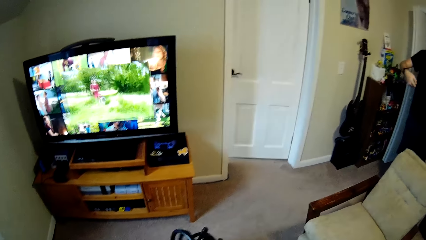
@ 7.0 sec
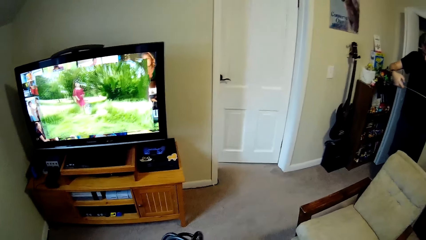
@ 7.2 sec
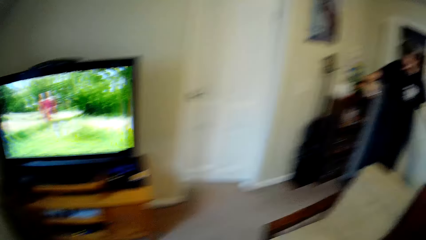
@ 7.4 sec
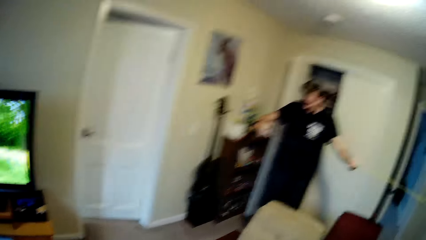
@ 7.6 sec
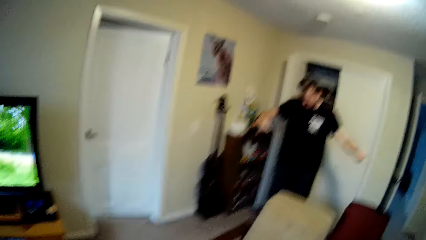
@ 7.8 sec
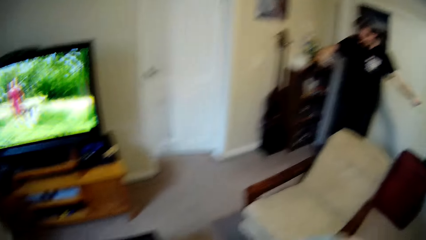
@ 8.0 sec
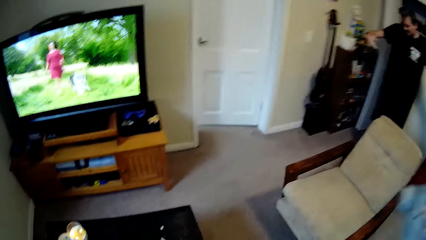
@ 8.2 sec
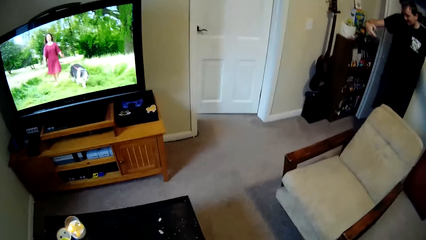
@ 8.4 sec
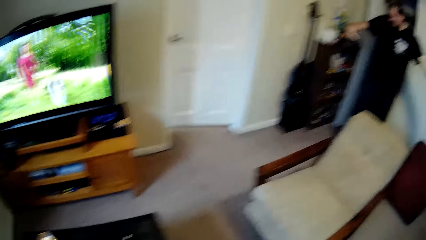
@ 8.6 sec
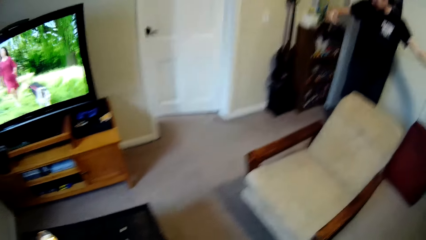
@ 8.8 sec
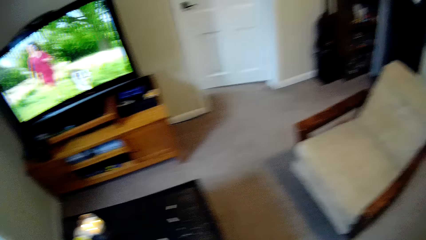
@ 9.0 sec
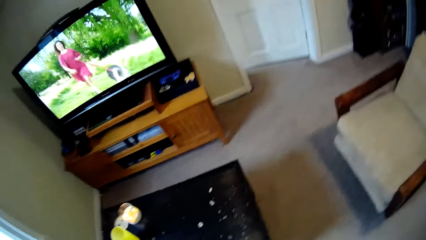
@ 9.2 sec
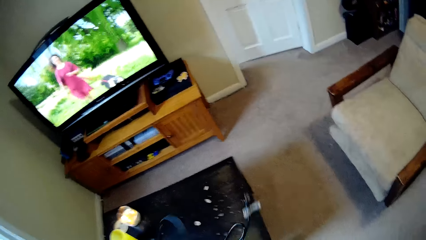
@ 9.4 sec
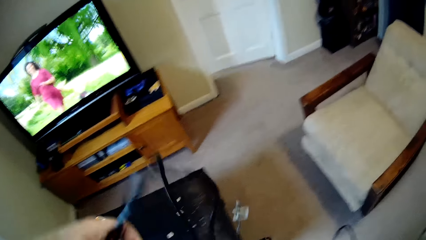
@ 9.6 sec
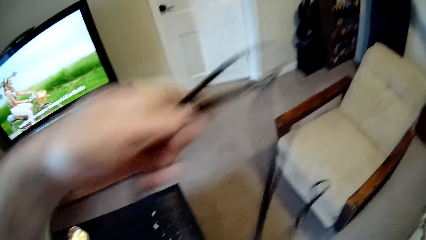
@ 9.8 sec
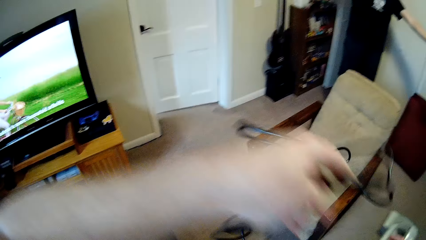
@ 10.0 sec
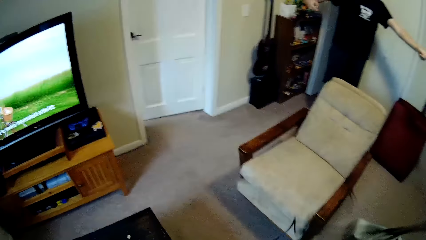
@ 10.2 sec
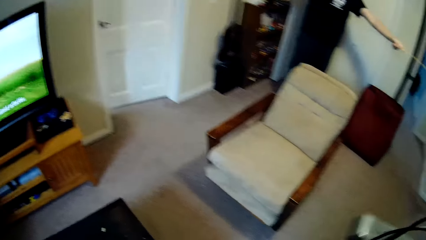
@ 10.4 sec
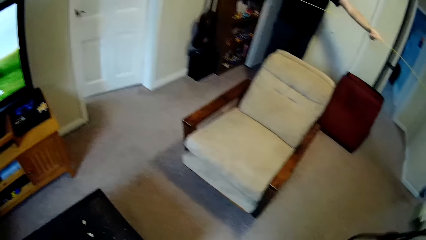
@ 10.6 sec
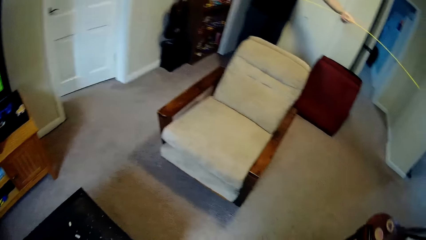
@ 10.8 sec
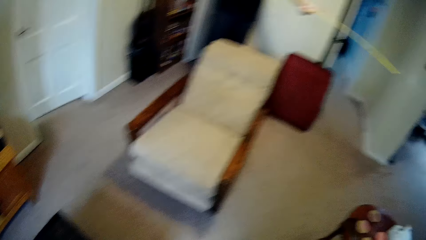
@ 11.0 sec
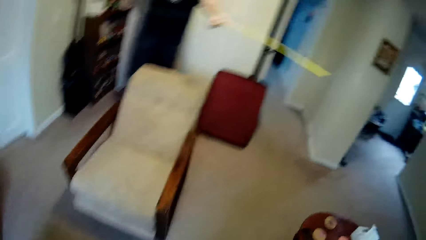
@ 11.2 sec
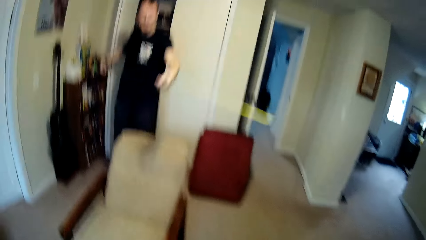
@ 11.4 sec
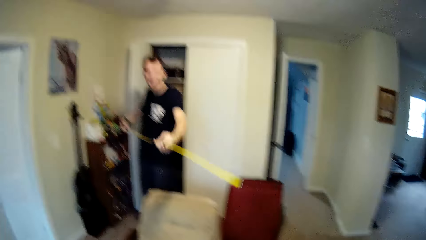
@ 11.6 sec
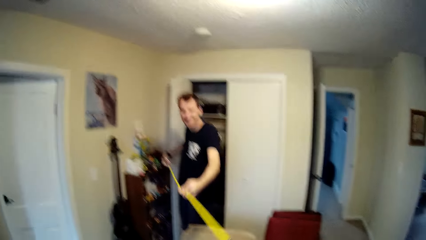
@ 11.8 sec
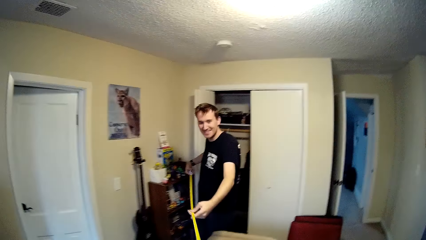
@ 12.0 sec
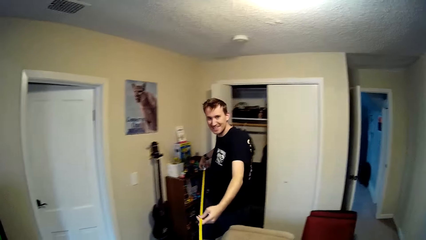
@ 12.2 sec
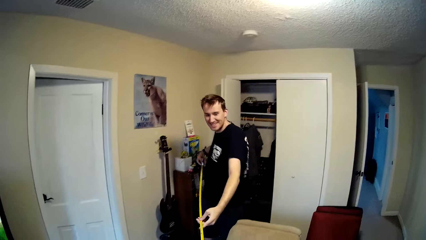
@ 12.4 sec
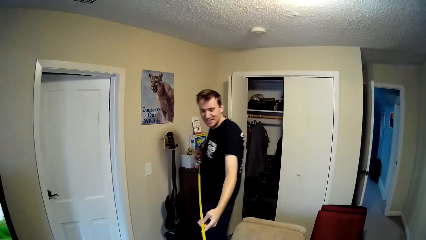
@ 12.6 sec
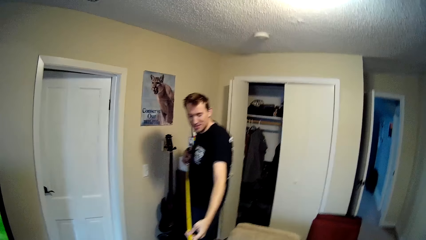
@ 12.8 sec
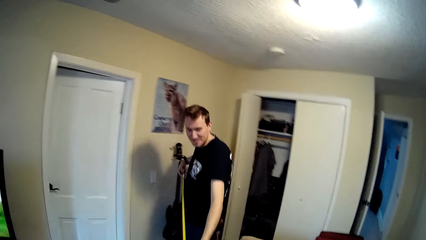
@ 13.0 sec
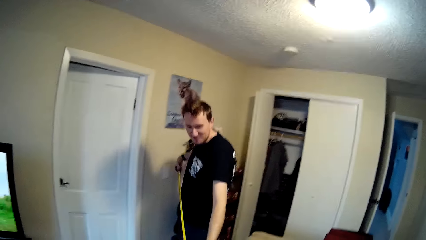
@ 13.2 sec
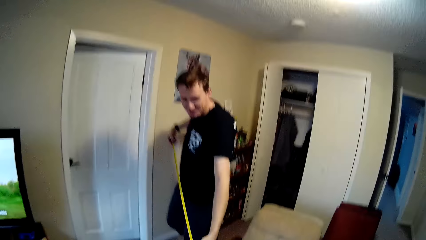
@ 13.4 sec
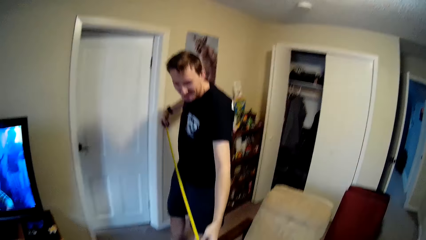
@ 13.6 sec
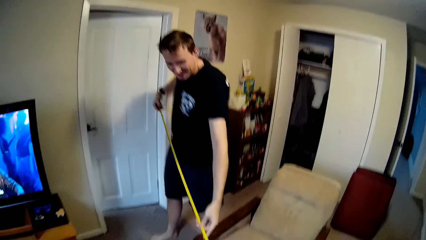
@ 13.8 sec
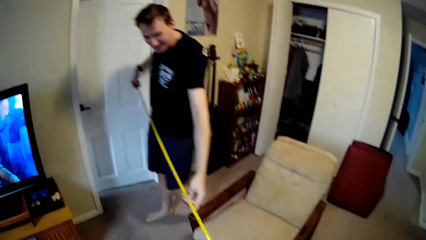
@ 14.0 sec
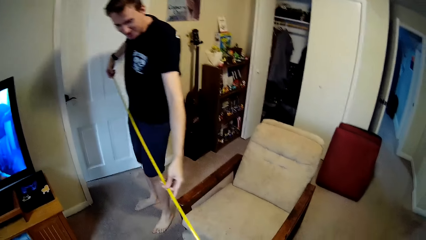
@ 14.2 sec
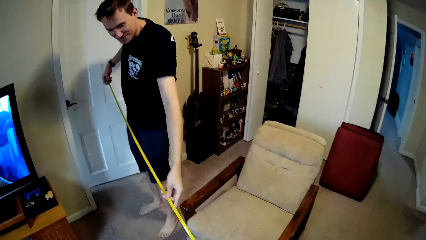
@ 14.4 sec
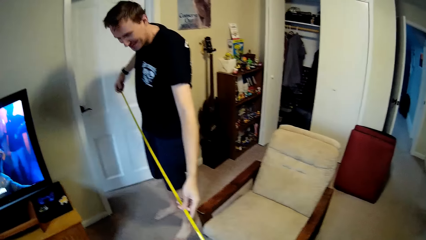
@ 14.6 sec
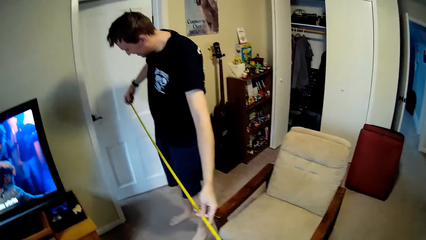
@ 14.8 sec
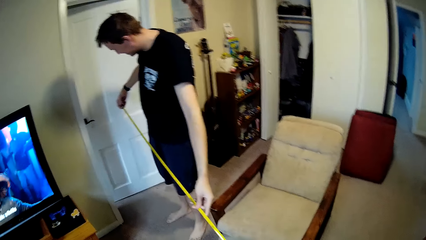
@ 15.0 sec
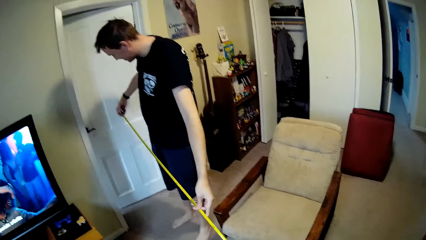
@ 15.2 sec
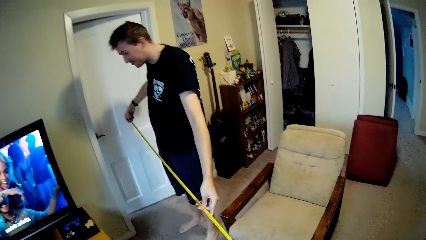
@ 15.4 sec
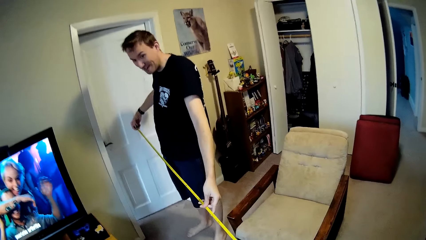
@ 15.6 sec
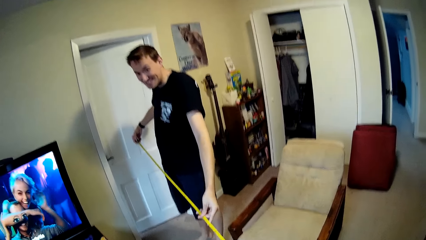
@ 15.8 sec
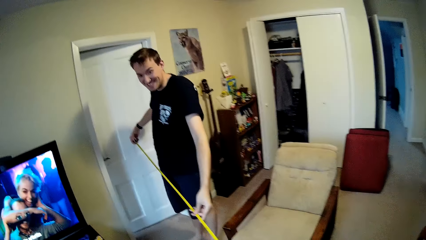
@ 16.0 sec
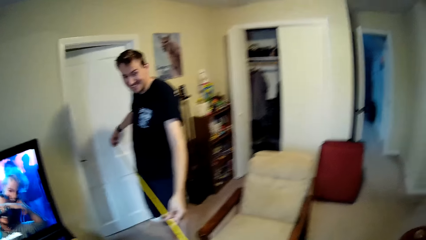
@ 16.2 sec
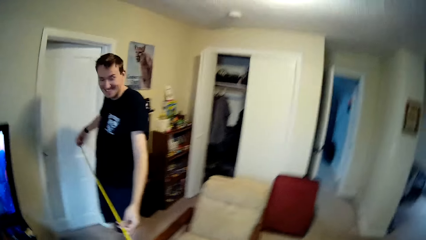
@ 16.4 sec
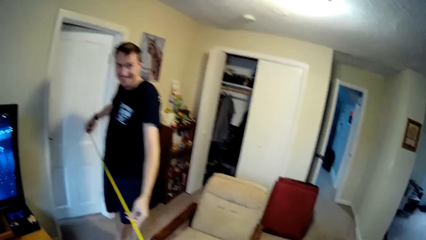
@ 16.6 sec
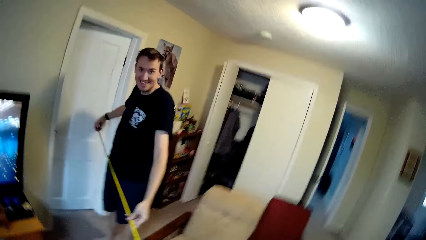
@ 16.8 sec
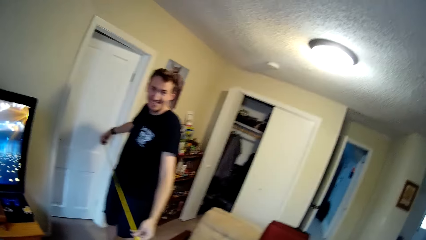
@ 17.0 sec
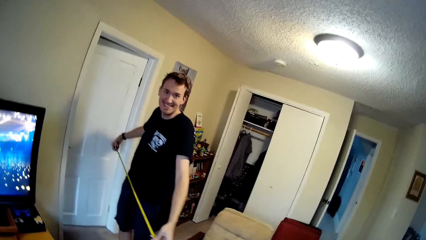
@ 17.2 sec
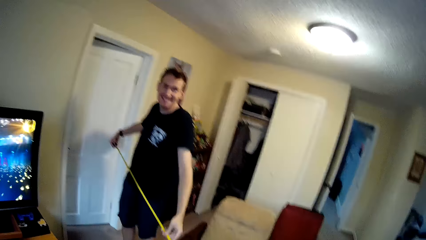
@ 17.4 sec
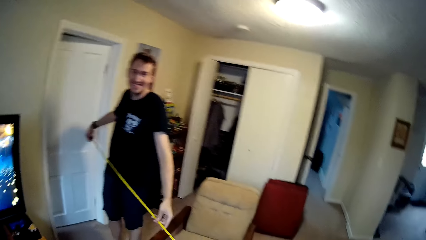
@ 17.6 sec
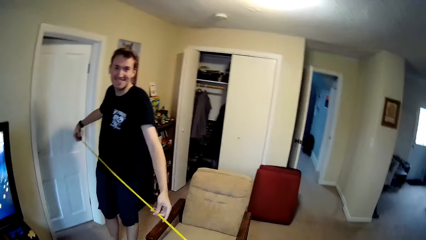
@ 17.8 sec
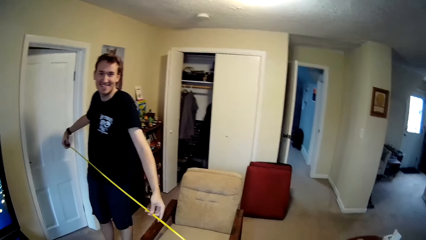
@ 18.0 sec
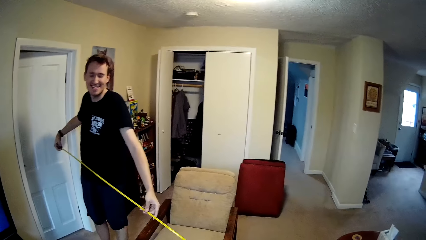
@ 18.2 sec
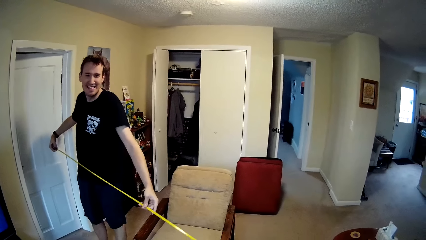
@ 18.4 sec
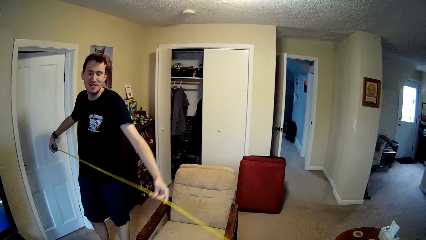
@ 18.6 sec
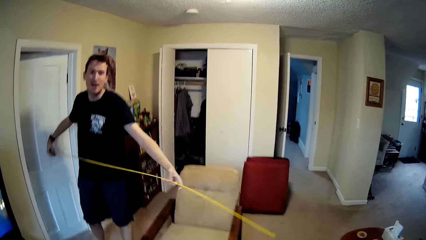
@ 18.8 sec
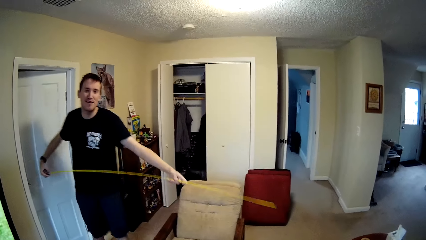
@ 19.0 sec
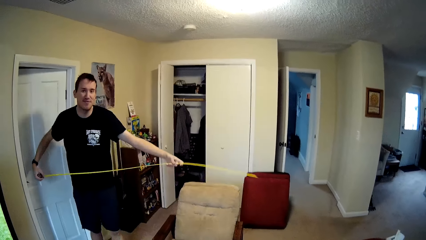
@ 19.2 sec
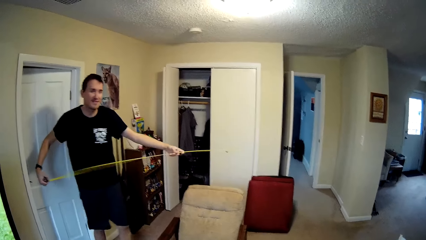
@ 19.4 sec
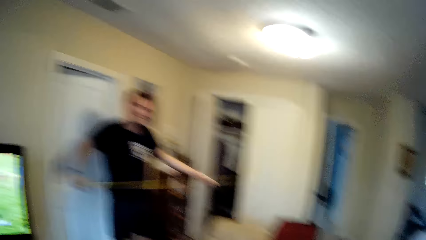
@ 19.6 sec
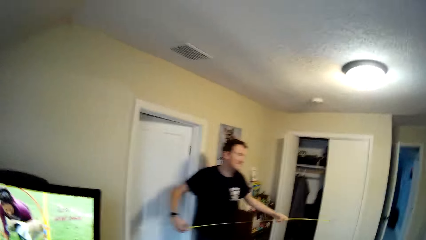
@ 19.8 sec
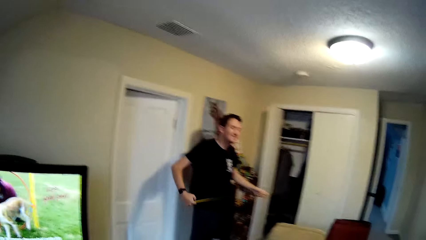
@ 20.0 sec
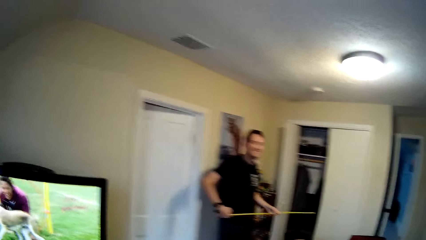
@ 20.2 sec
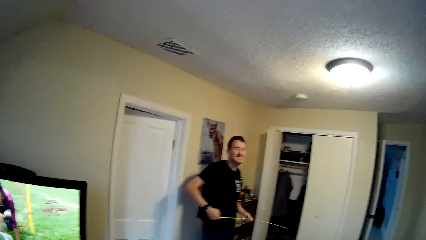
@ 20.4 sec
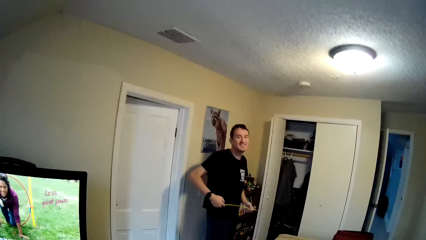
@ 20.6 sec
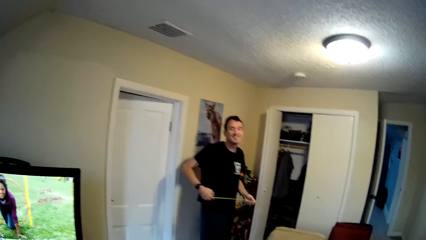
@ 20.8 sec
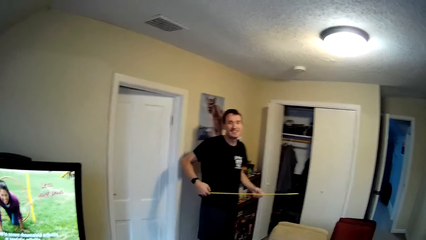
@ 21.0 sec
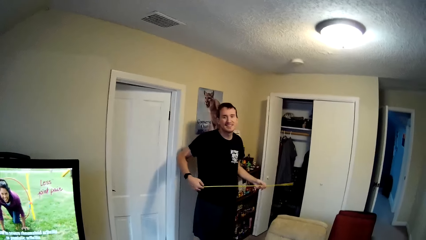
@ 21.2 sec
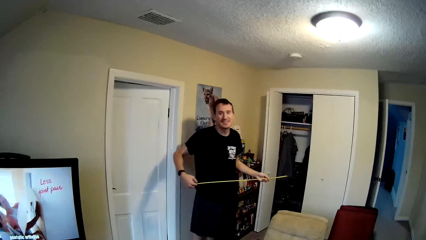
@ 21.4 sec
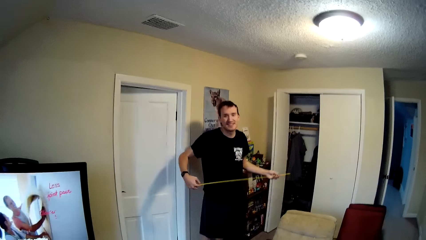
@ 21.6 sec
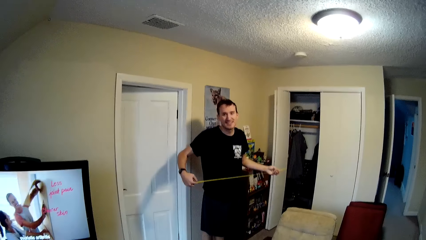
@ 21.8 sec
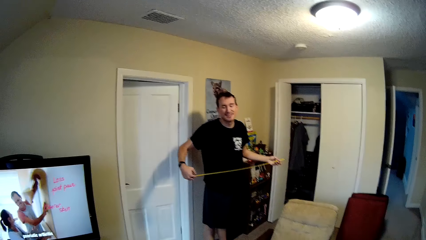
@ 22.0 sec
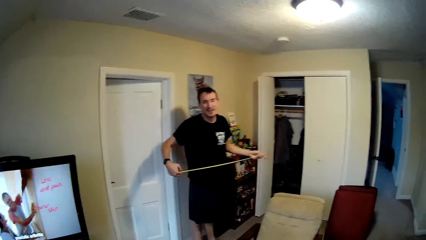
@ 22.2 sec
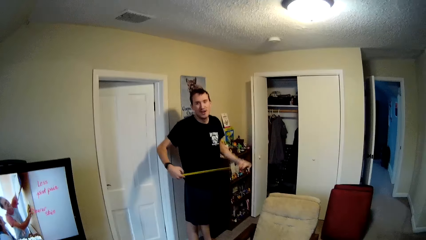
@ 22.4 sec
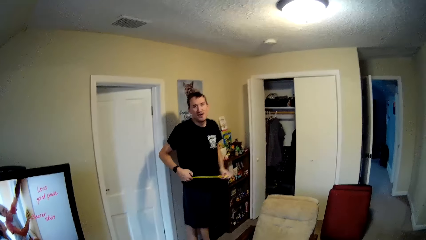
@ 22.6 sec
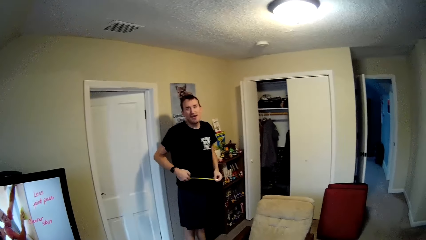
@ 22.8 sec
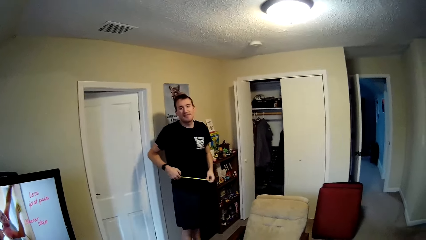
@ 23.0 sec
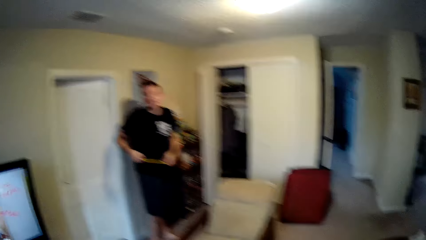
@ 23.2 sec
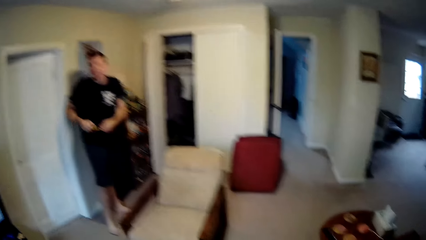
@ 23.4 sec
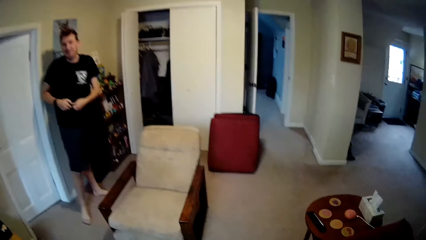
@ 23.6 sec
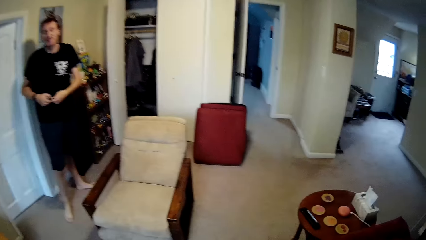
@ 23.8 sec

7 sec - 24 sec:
The camera wearer looks around. They talk to a person. The person measures the distance using the tape measure.
